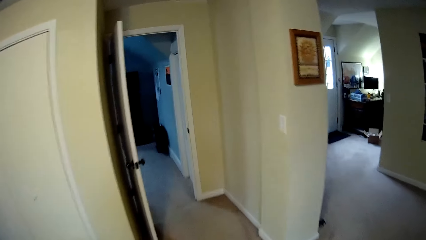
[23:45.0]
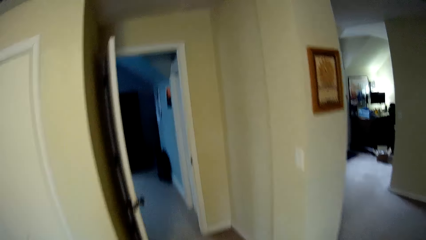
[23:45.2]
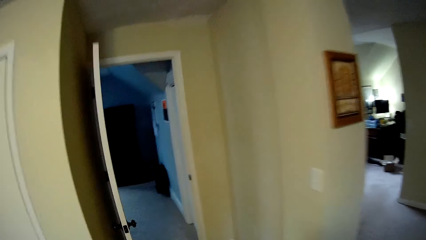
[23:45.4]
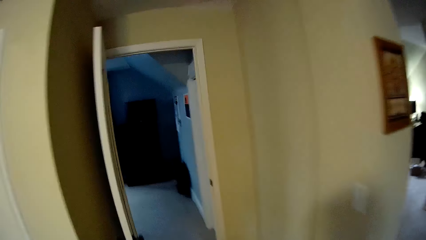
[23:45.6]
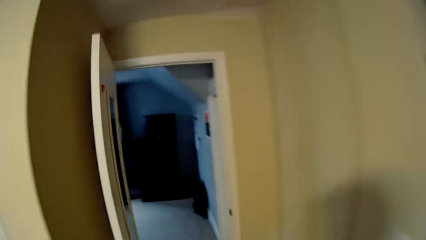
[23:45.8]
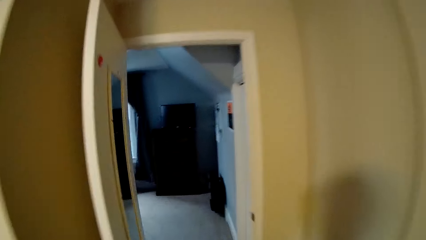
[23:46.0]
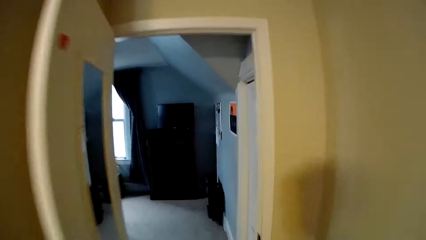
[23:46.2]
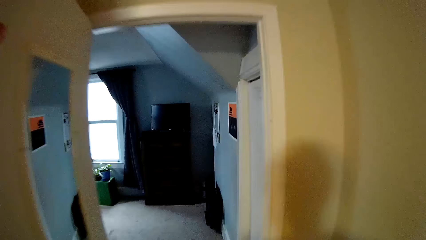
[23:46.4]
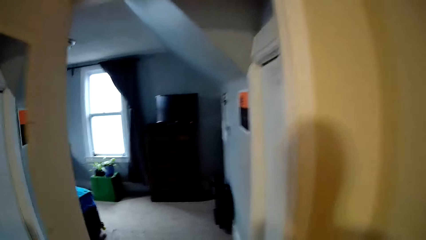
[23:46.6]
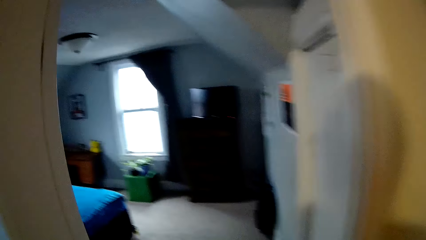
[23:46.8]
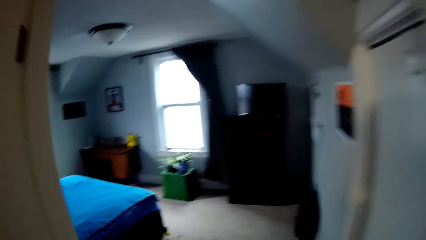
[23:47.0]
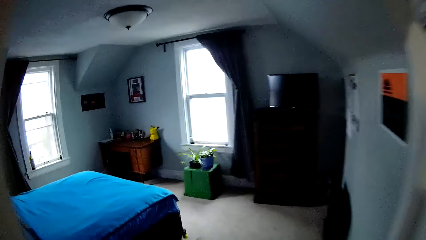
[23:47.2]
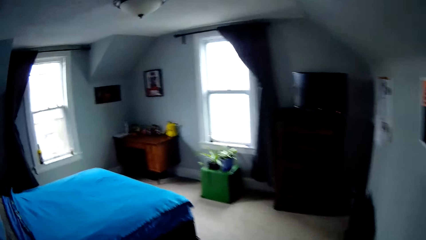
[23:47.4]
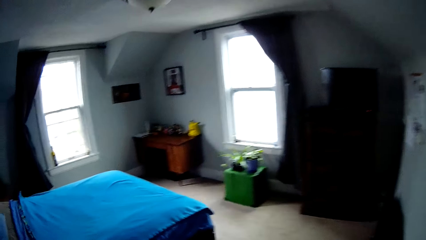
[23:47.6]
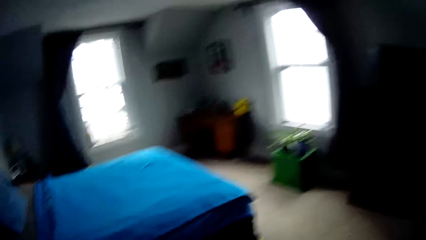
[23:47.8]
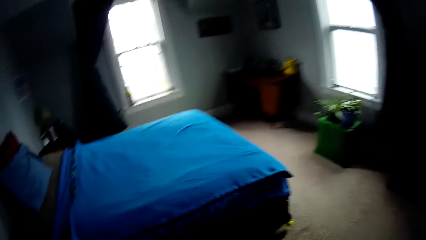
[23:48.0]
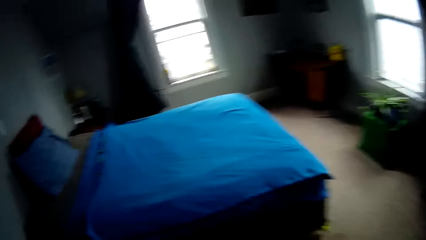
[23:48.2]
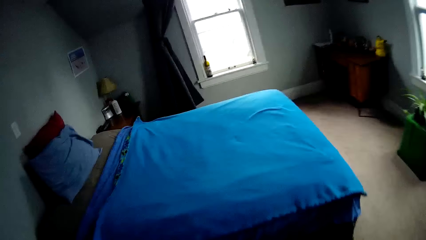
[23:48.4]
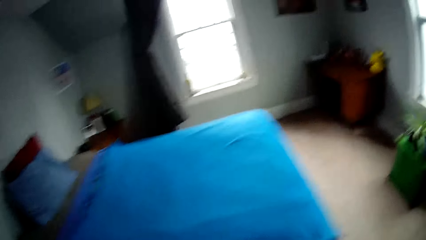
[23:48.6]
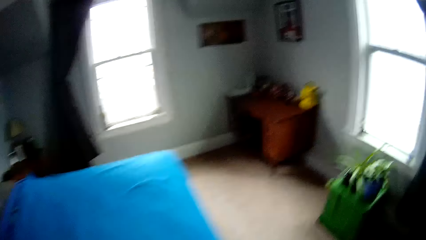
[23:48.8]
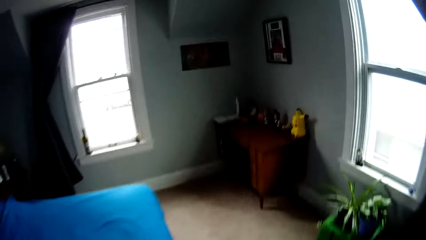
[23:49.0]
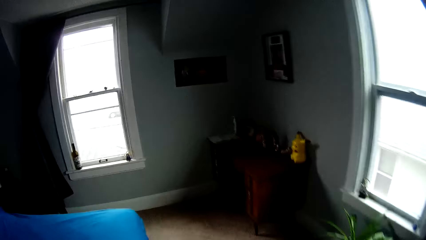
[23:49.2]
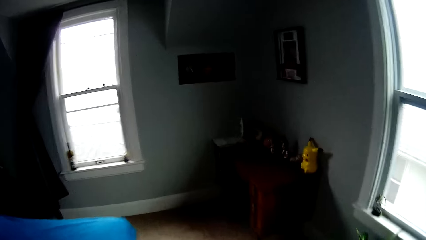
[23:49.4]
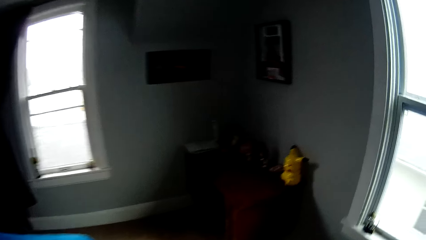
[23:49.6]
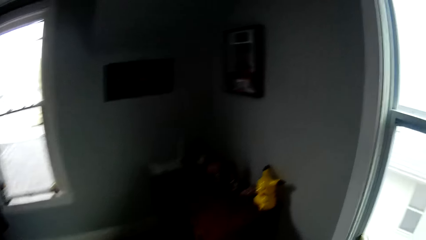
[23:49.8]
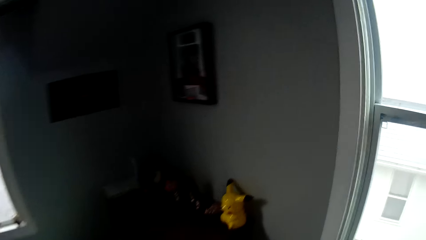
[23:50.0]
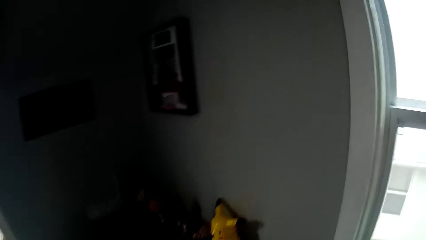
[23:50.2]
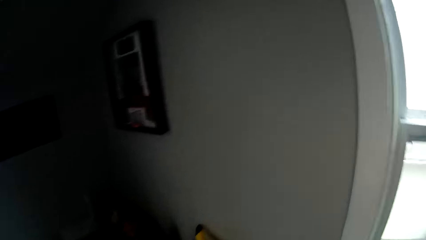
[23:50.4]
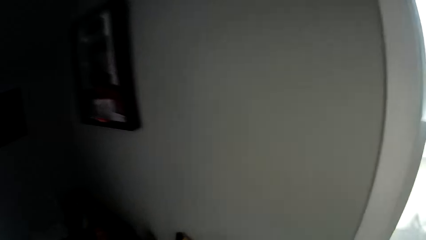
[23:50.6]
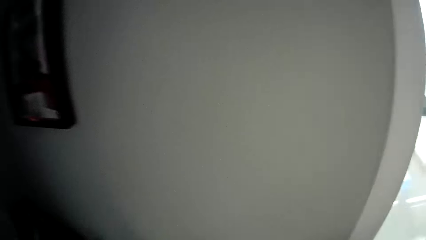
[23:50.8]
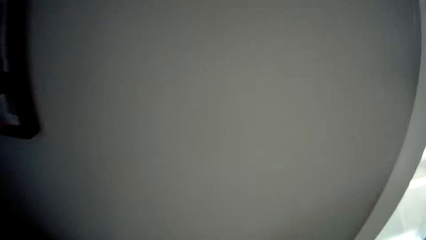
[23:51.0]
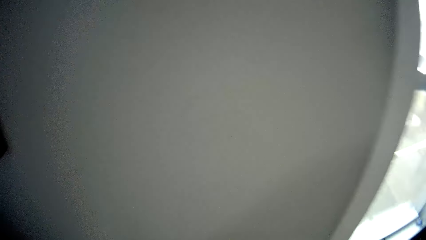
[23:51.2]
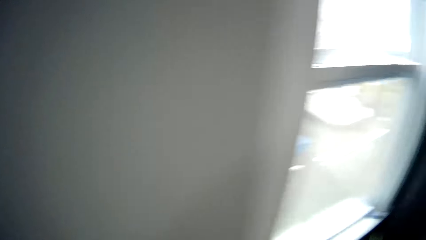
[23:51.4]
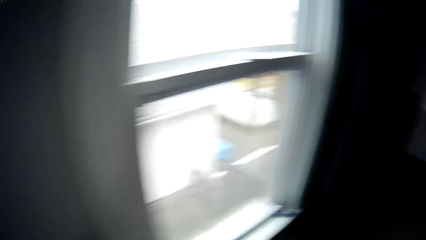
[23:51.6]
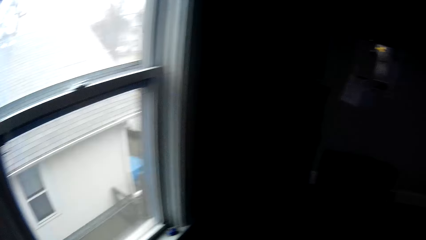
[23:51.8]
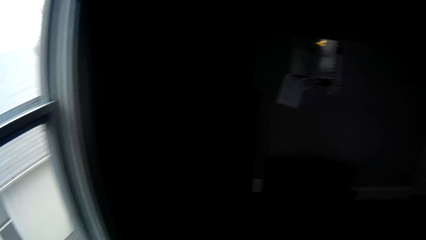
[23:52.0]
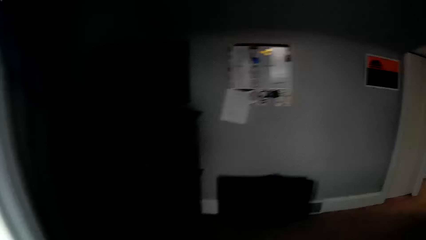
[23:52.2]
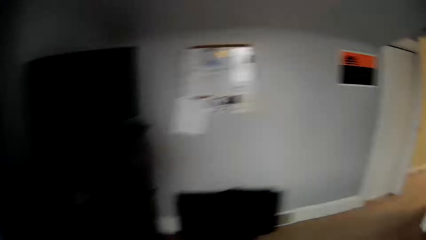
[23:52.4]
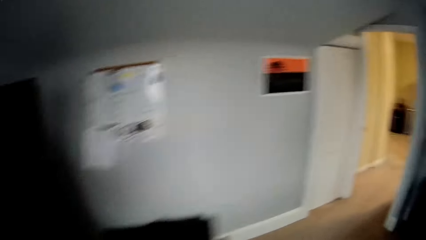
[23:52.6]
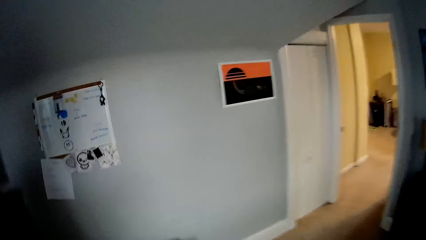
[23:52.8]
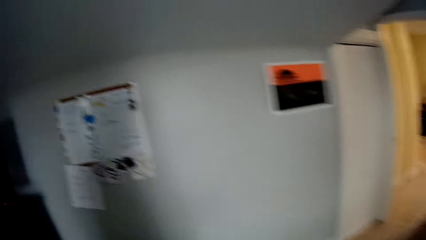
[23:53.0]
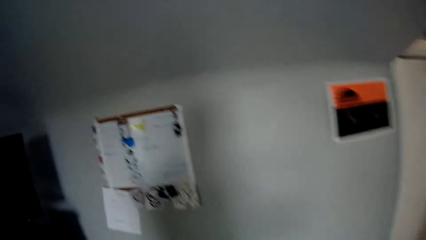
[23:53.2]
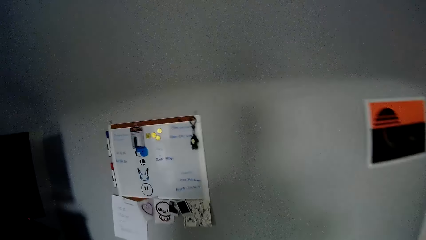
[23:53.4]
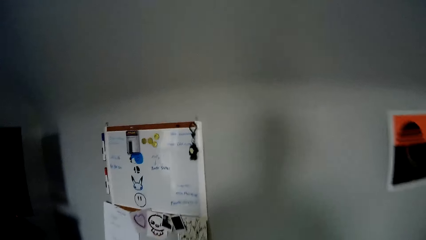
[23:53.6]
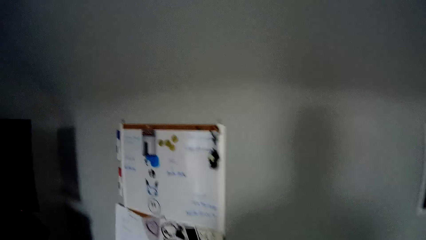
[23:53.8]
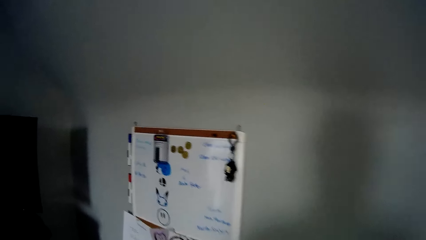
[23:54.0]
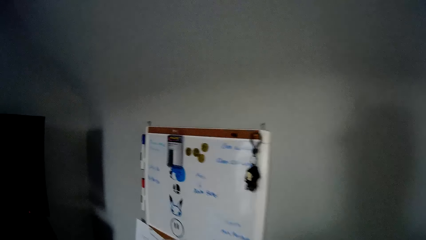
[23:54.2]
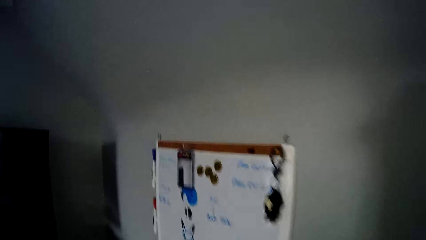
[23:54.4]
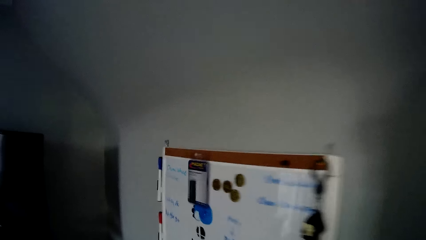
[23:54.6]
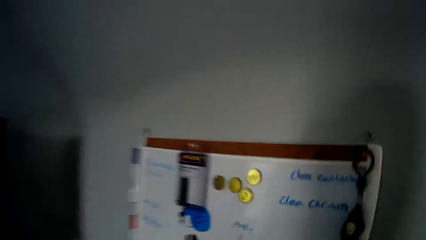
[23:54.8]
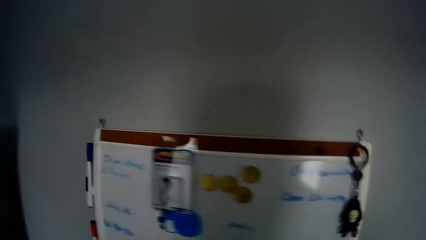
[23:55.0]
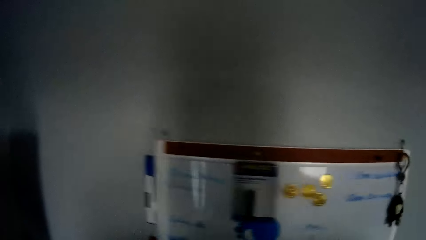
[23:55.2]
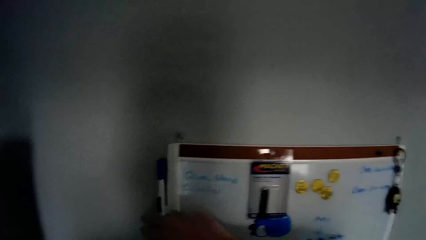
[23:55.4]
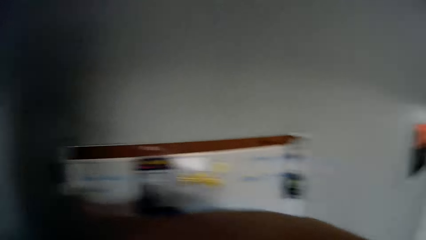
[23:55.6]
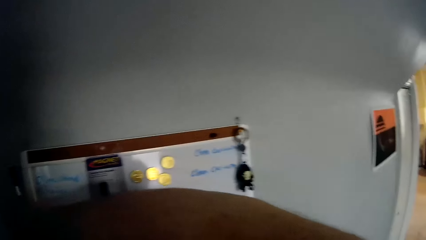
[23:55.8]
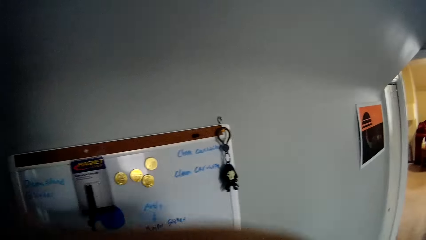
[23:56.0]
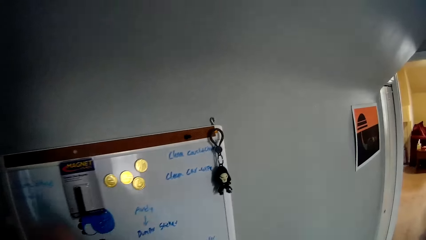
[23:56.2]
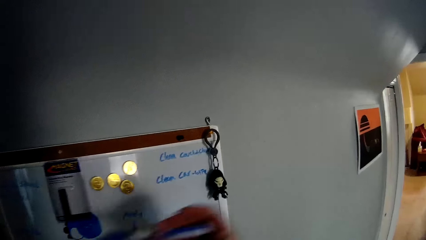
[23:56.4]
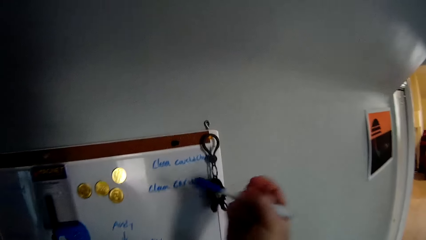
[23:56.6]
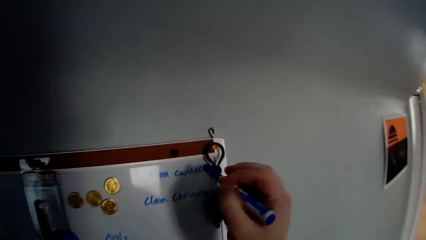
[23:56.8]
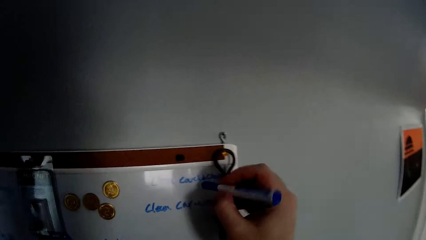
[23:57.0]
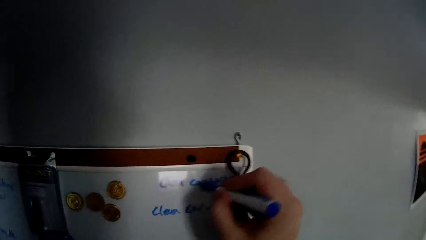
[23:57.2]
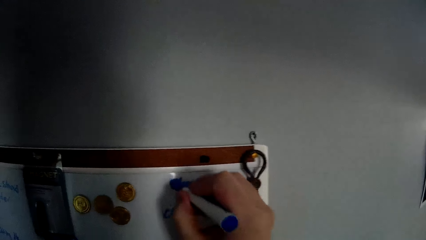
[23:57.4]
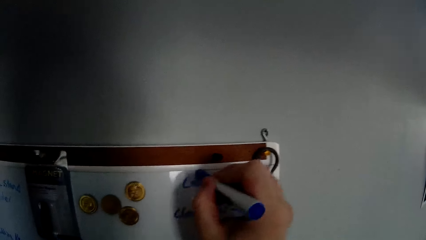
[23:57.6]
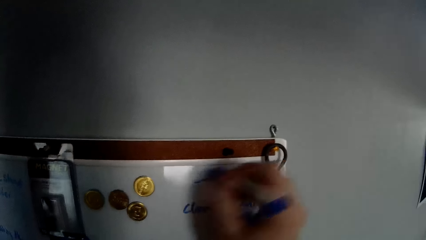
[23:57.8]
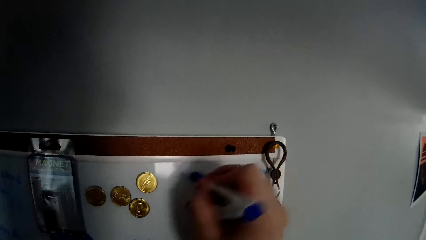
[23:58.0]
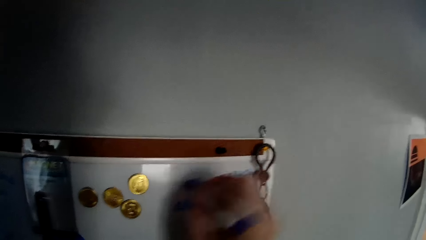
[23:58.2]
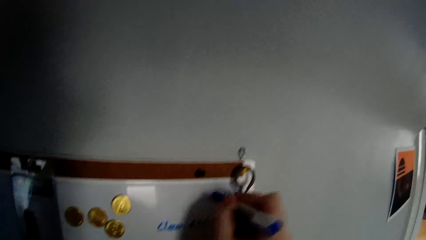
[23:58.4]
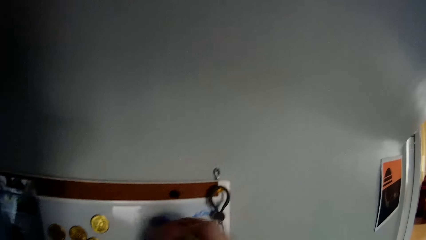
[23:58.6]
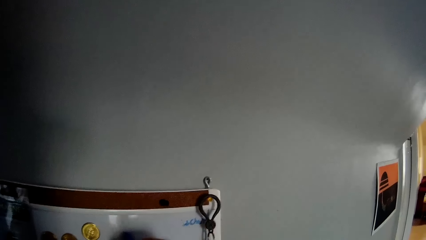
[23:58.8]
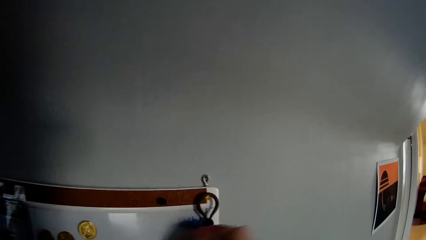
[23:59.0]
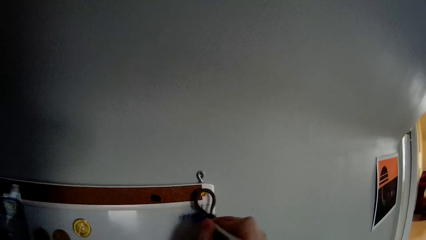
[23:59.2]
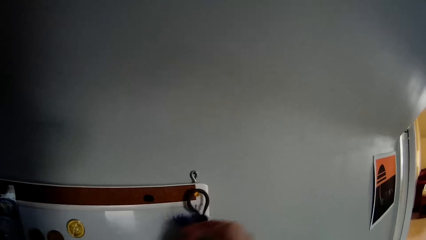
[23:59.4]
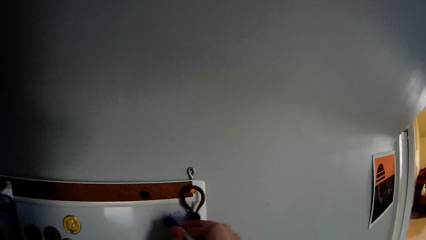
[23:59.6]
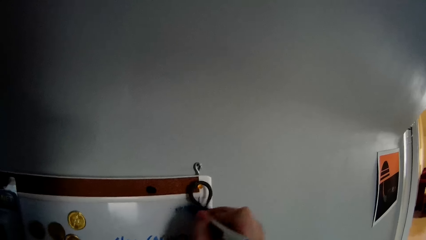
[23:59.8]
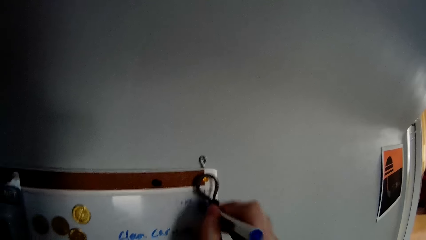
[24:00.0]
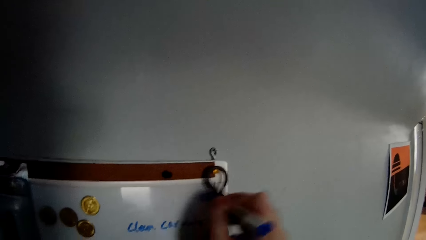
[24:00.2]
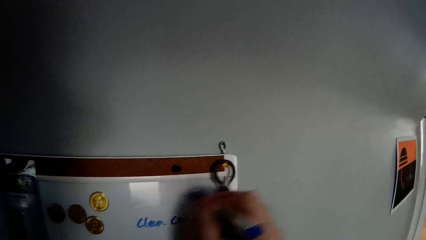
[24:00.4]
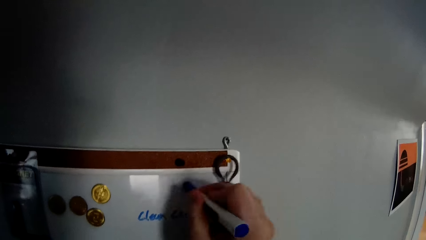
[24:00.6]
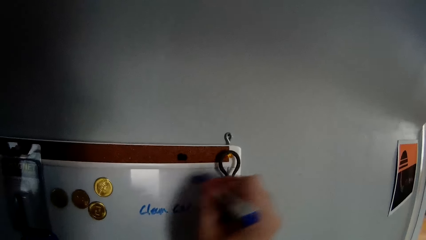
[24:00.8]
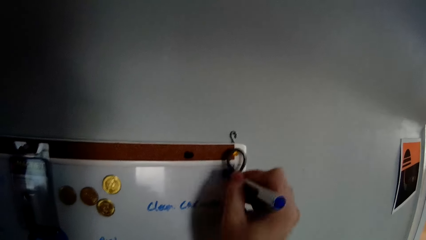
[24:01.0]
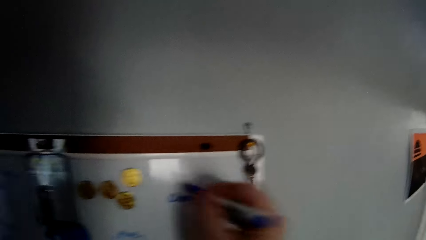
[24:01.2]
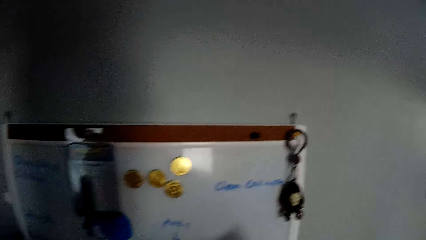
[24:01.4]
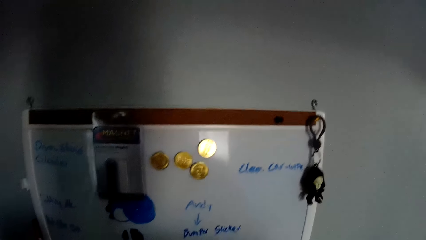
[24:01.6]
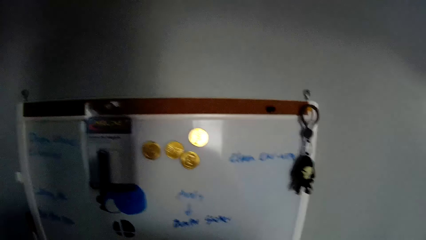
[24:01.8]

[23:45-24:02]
The camera wearer walks towards the bedroom. They pluck a mark pen on the board. They rub writings on the board using the water mark.
